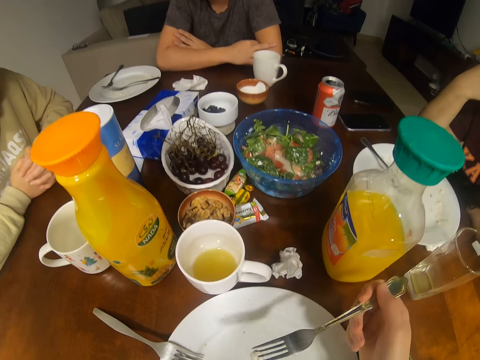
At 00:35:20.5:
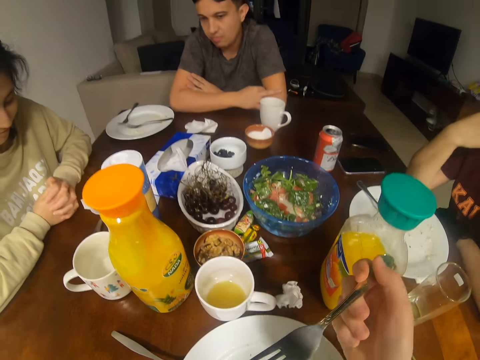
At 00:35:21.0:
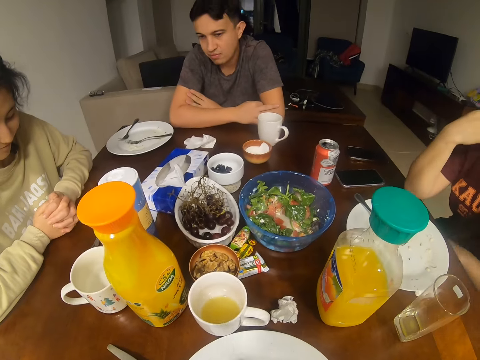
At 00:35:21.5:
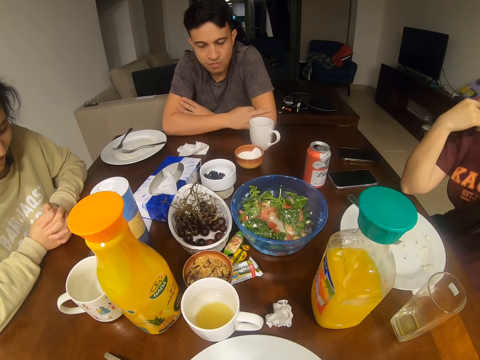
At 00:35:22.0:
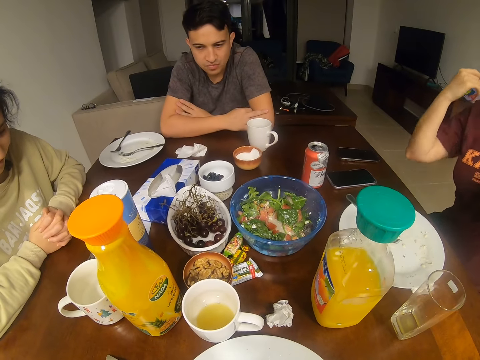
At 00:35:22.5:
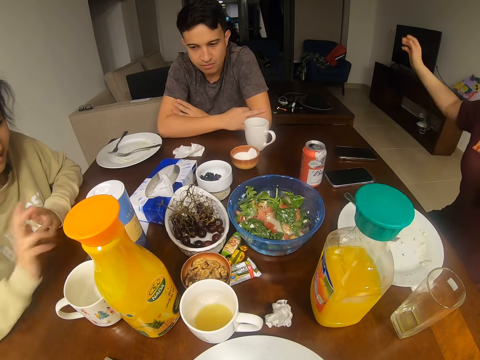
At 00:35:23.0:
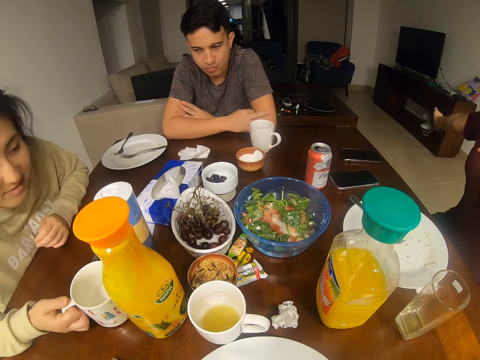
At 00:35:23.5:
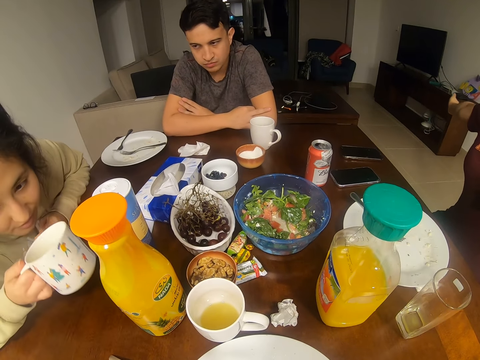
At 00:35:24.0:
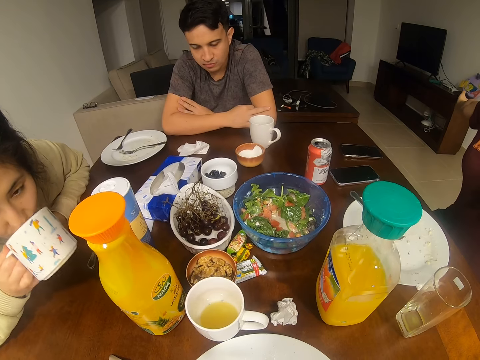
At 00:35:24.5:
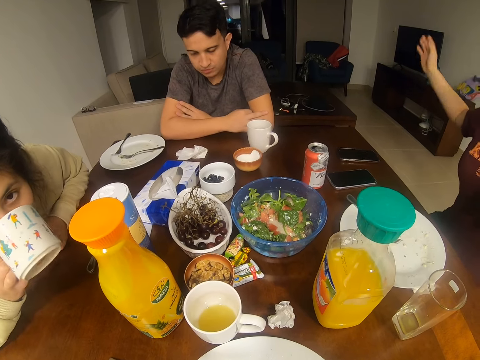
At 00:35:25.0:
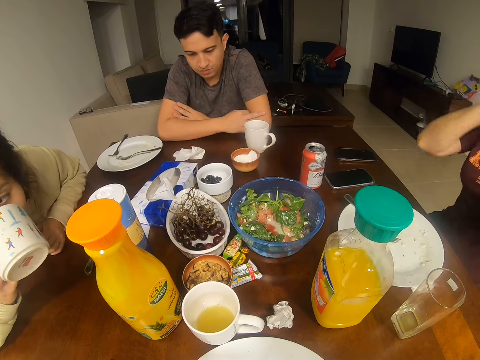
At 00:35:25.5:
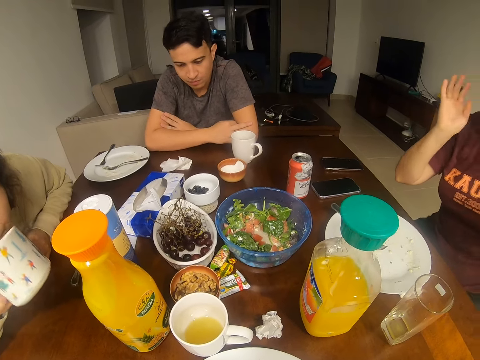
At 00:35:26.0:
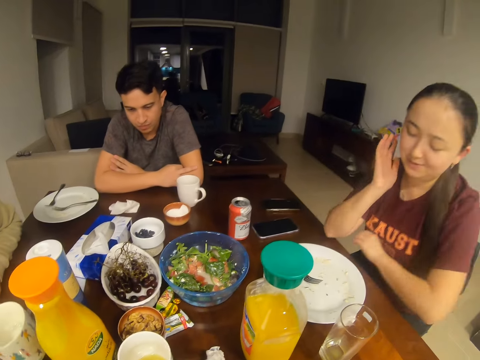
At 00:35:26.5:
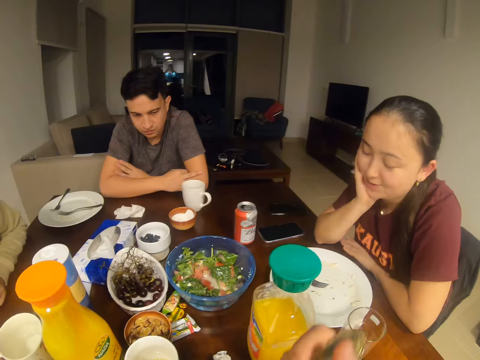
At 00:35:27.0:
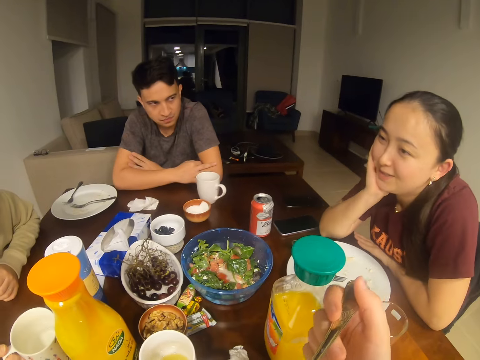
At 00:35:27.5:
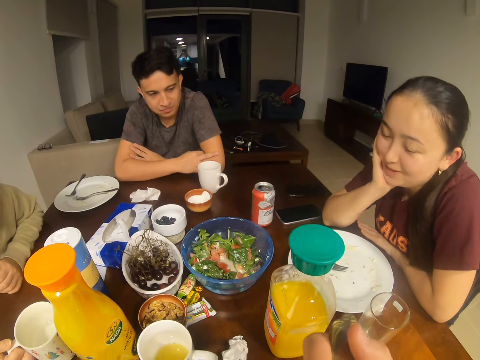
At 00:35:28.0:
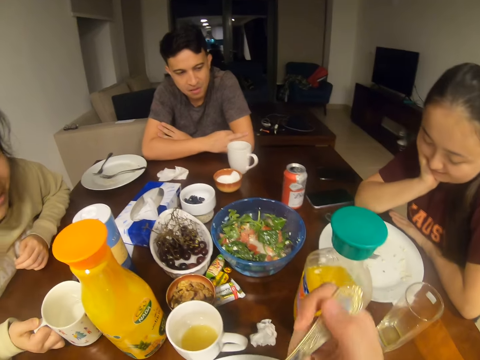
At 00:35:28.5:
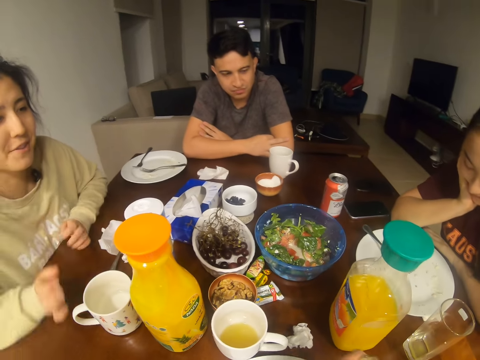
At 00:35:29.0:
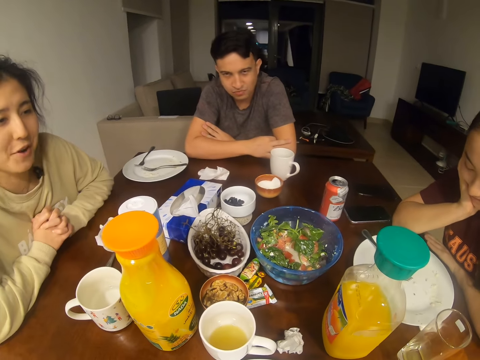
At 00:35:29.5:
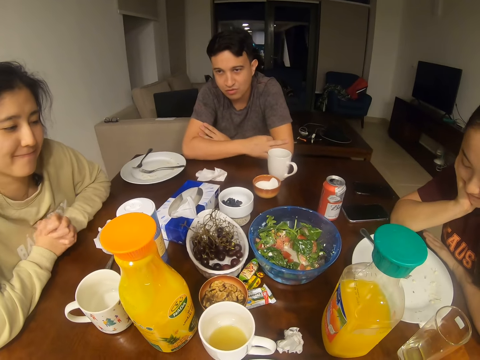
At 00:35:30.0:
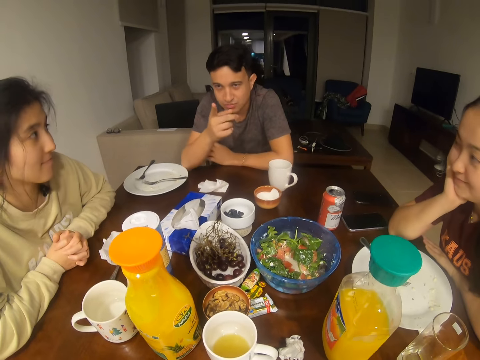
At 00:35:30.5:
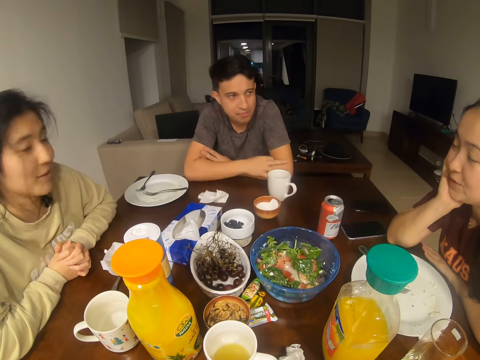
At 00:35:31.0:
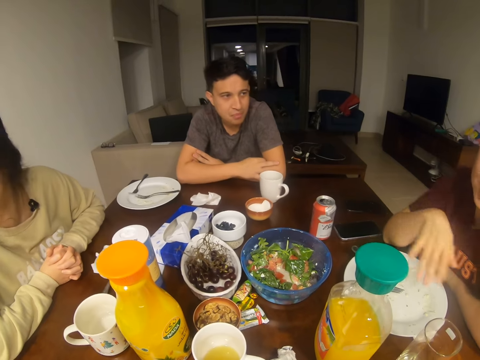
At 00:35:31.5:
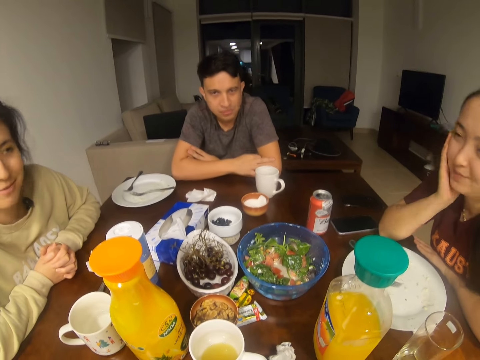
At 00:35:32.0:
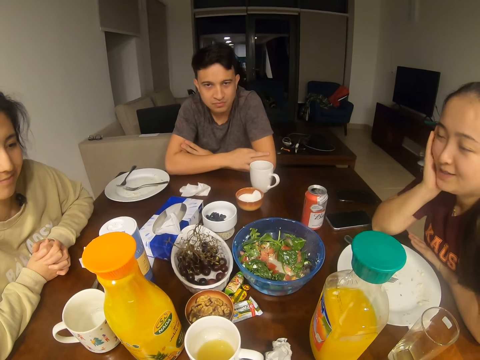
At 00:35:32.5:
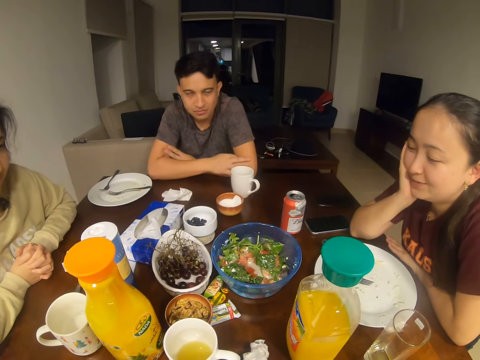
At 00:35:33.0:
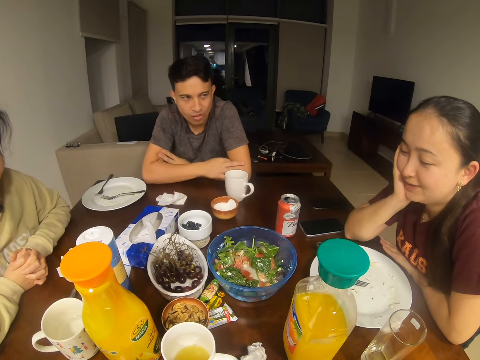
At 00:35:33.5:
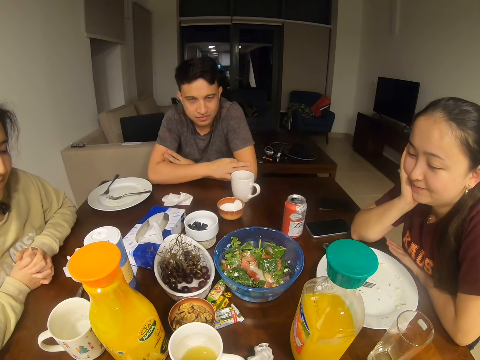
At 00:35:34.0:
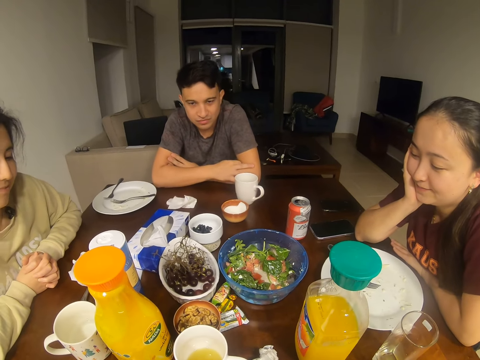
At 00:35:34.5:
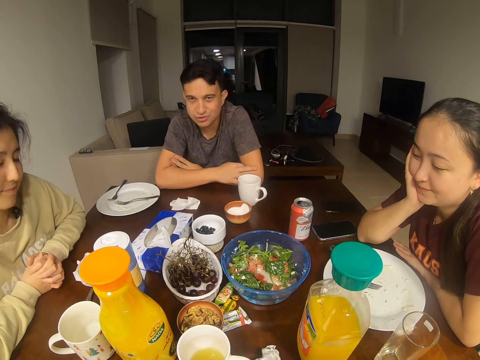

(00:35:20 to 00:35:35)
A man holds hands. A woman stretches her hands. Another woman picks up a cup of water. The other woman drinks something. The other woman places the cup of water on the table. The first woman touches the face. The first woman converses with the camera wearer, the other woman and the man. The man talks to the other woman. The other woman talks to the first woman.

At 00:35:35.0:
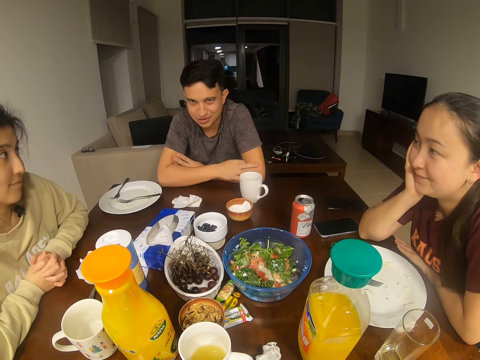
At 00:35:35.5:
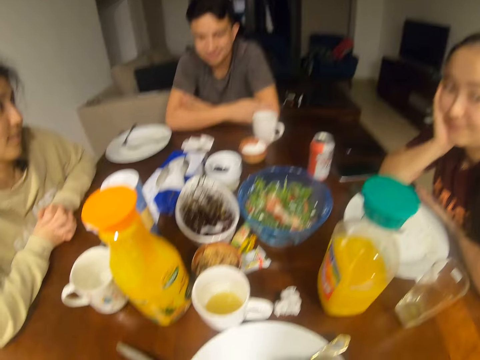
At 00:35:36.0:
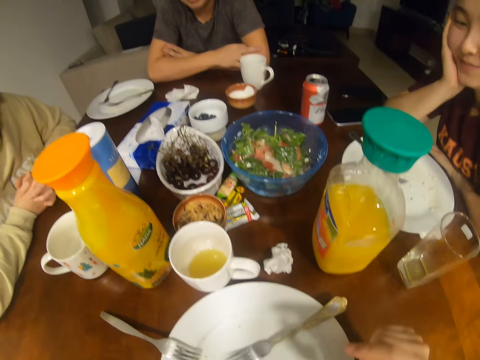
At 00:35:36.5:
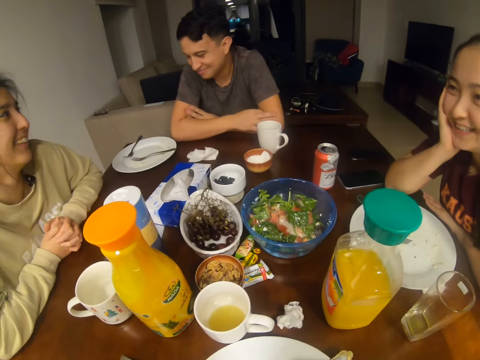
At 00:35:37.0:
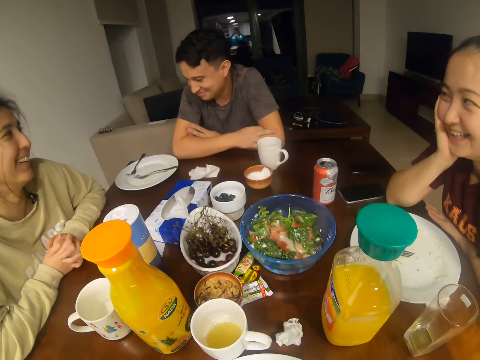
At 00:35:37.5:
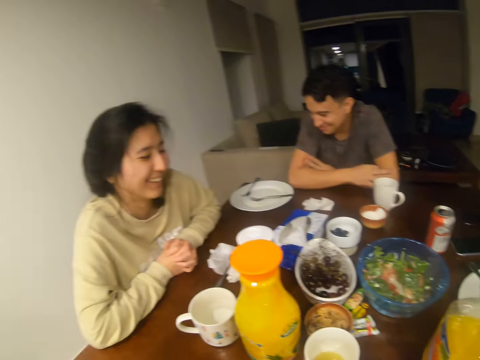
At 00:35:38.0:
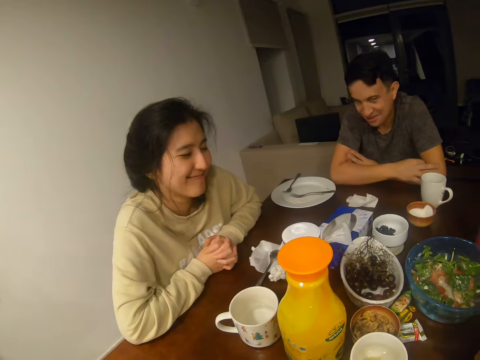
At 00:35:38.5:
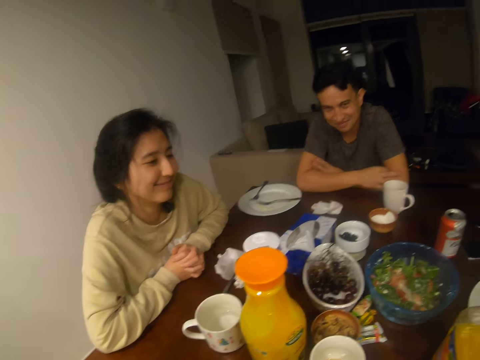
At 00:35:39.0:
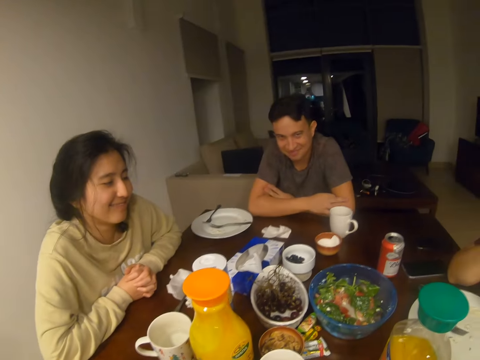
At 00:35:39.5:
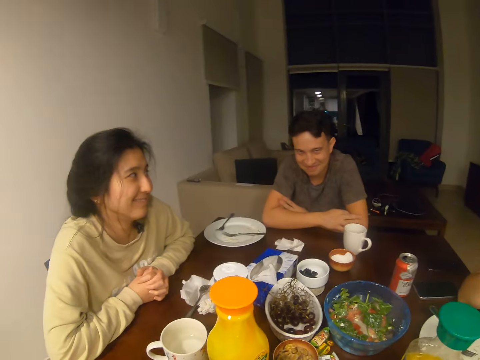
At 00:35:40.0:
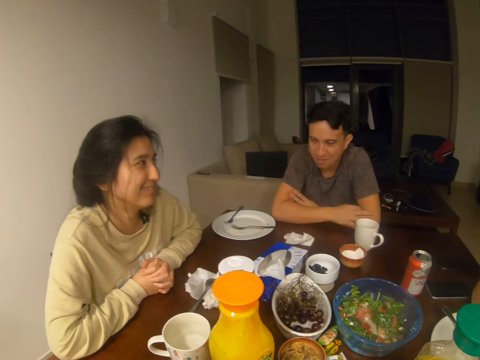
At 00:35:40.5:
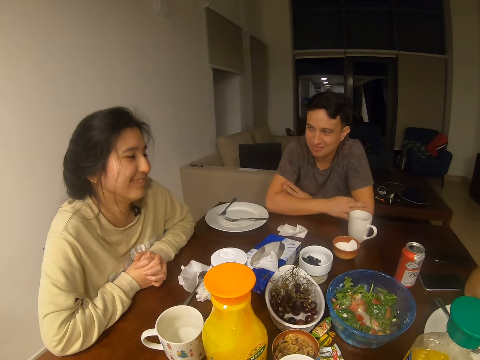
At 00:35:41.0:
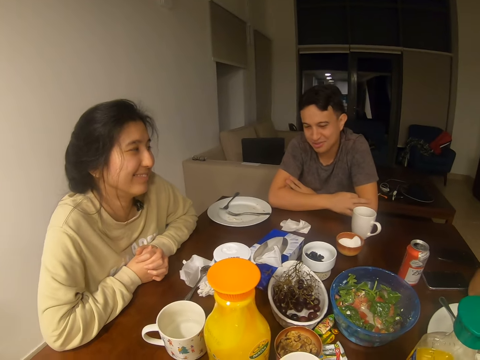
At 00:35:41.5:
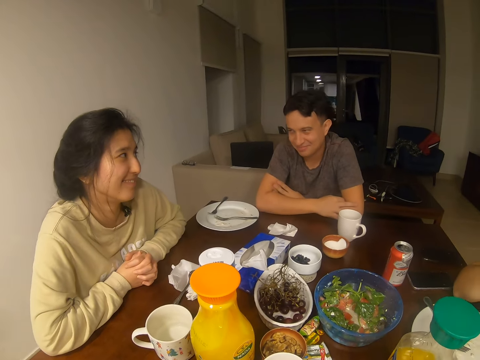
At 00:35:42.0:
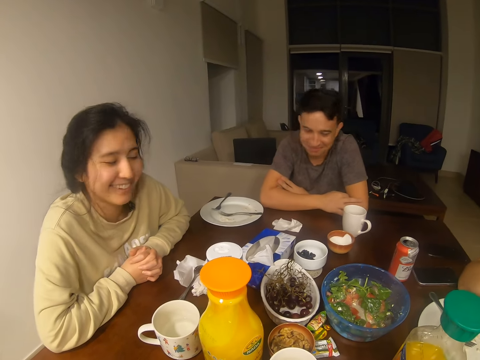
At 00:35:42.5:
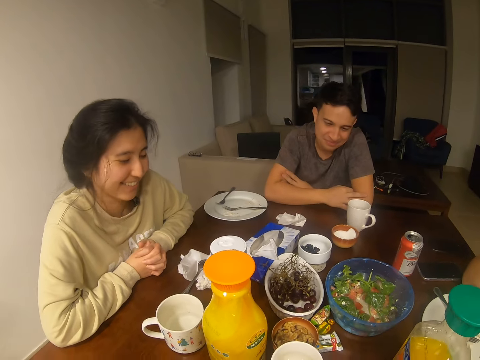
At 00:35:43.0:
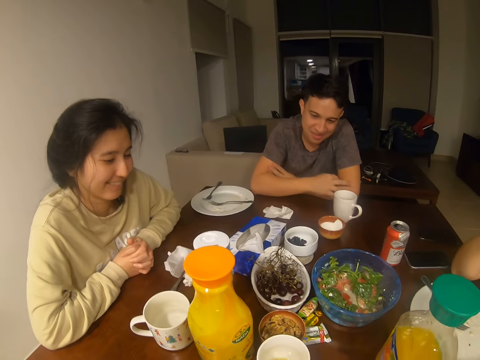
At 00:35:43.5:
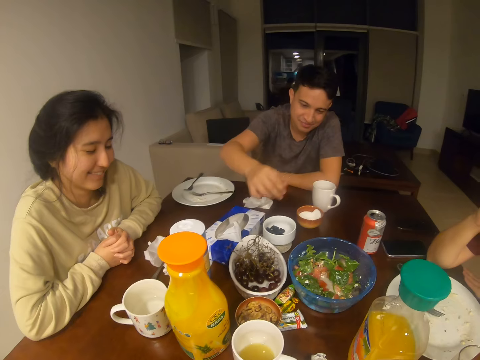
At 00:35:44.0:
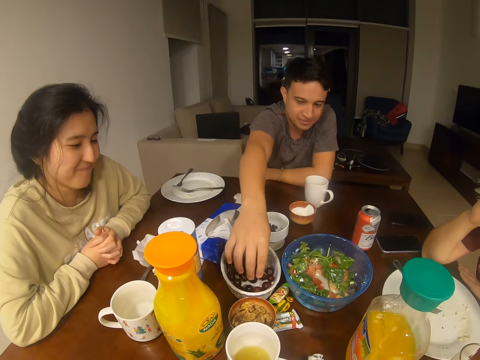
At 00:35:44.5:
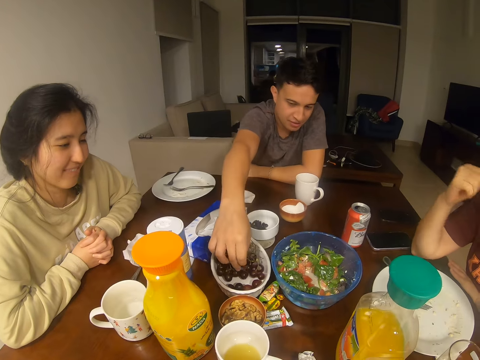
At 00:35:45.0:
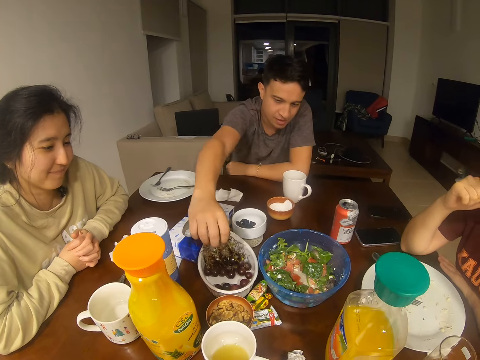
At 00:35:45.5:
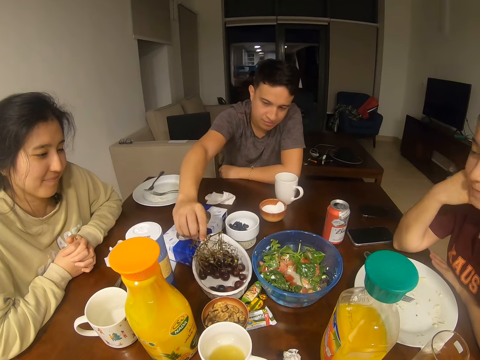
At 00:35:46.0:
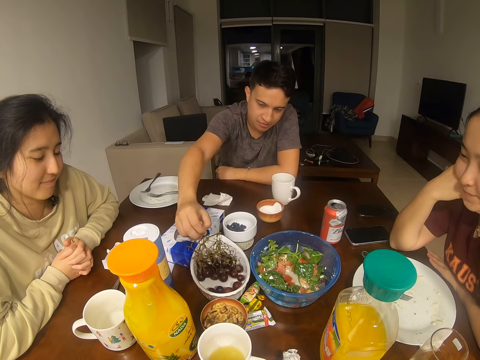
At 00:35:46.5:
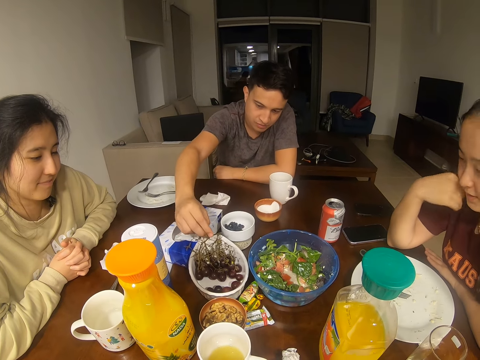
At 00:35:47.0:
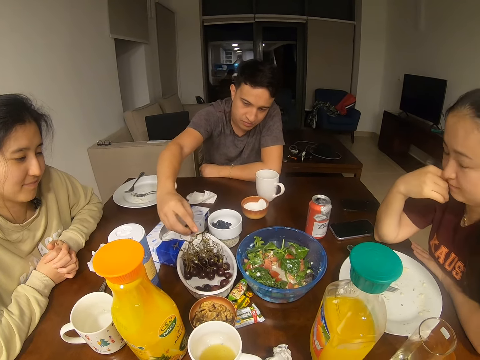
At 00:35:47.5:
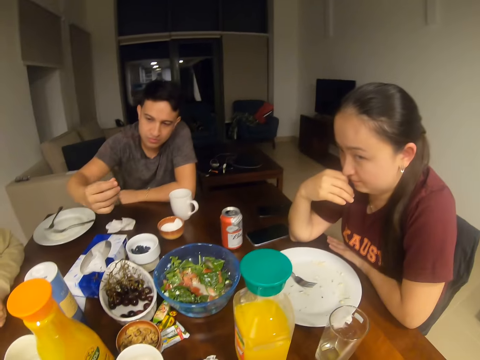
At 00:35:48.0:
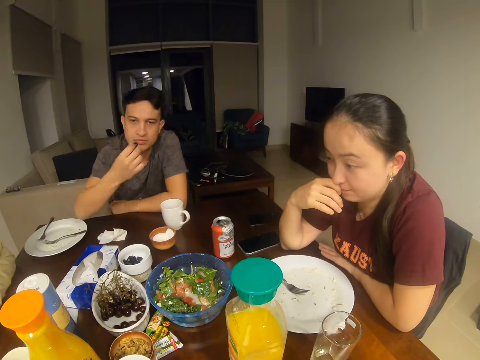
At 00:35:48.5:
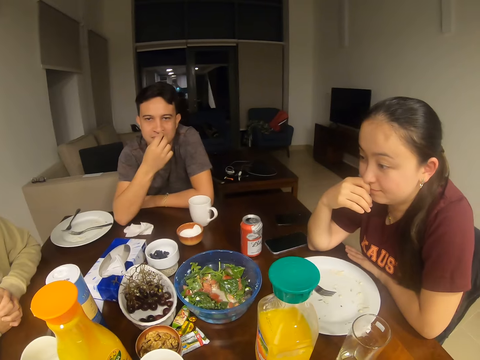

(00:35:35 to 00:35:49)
A man talks to a girl. The man laughs with the girl. The man talks to the girl. The man picks up a grape. The girl looks at another girl.
